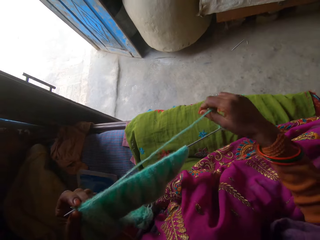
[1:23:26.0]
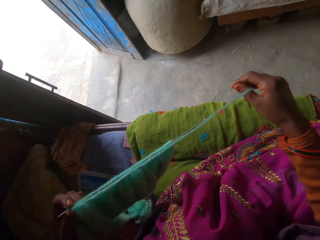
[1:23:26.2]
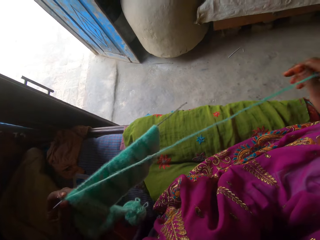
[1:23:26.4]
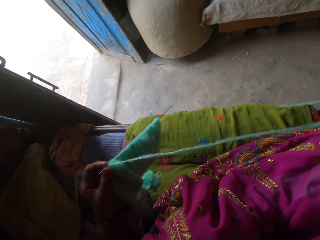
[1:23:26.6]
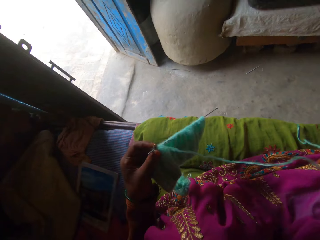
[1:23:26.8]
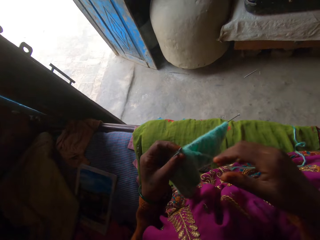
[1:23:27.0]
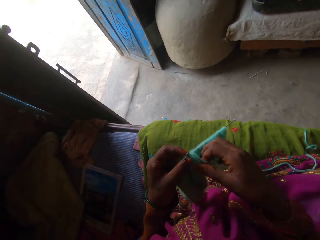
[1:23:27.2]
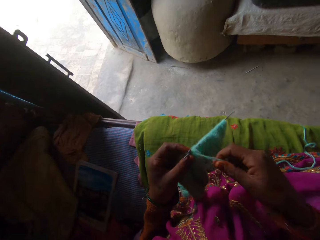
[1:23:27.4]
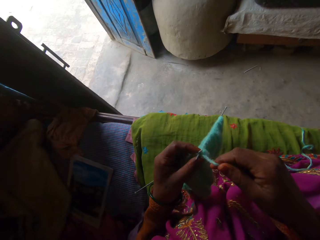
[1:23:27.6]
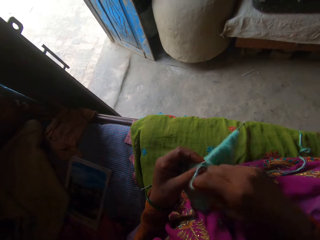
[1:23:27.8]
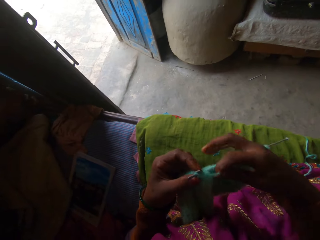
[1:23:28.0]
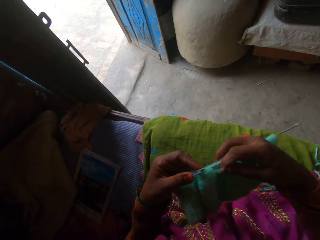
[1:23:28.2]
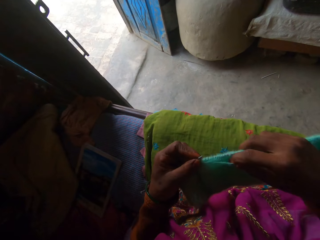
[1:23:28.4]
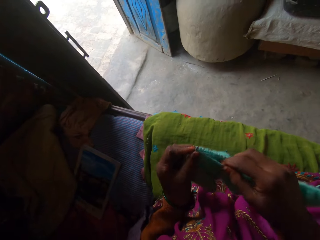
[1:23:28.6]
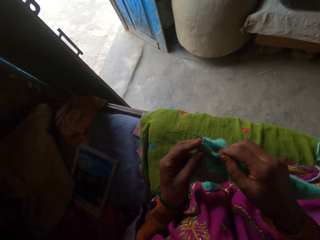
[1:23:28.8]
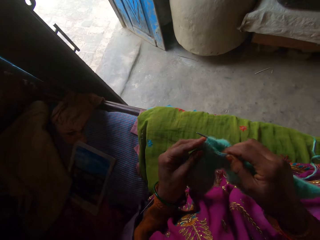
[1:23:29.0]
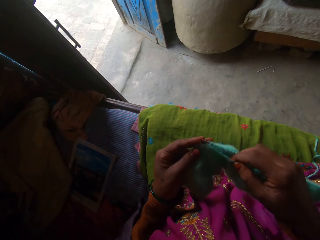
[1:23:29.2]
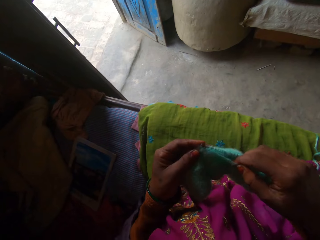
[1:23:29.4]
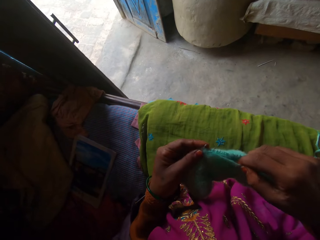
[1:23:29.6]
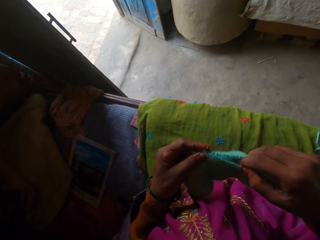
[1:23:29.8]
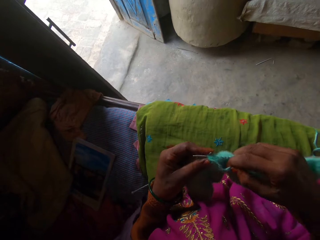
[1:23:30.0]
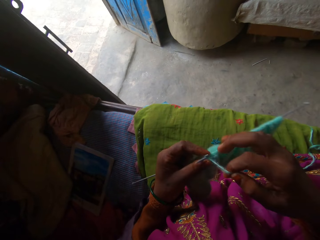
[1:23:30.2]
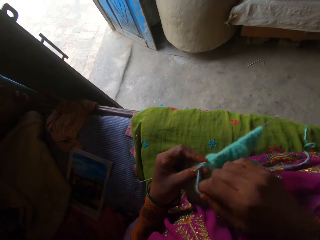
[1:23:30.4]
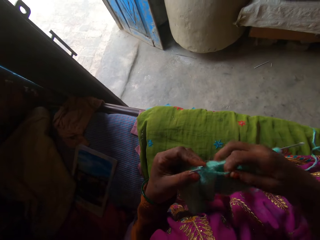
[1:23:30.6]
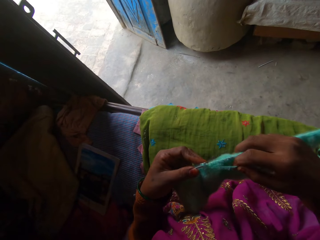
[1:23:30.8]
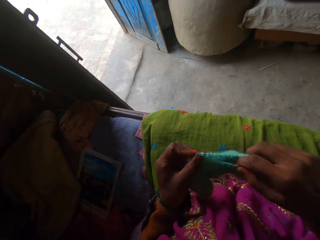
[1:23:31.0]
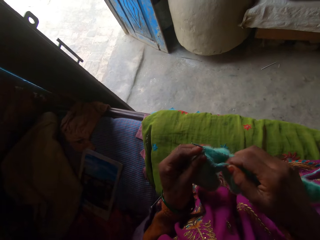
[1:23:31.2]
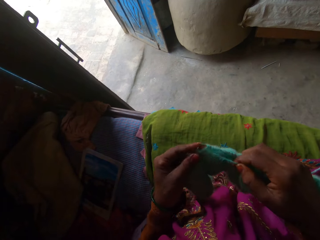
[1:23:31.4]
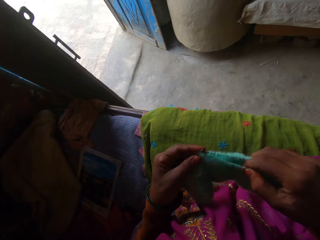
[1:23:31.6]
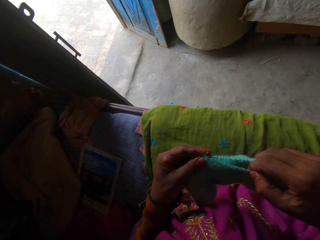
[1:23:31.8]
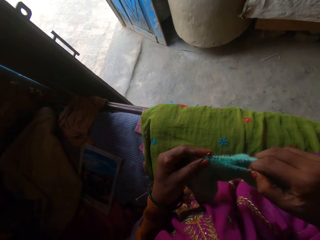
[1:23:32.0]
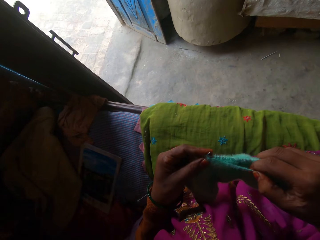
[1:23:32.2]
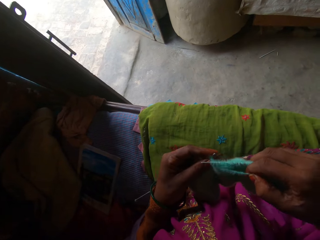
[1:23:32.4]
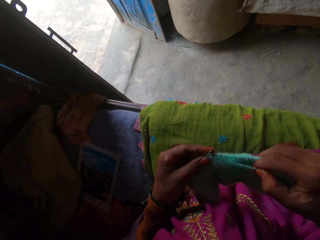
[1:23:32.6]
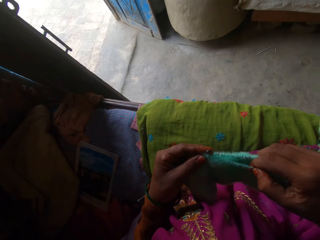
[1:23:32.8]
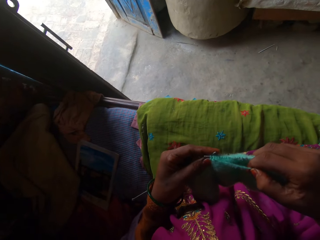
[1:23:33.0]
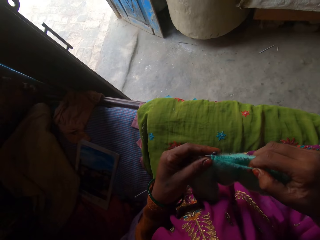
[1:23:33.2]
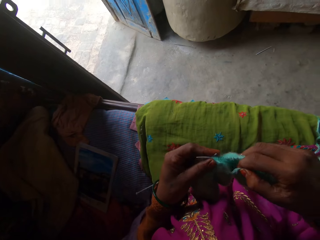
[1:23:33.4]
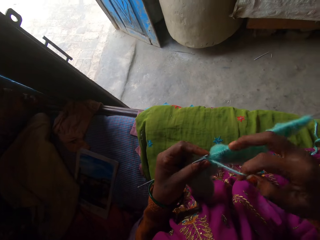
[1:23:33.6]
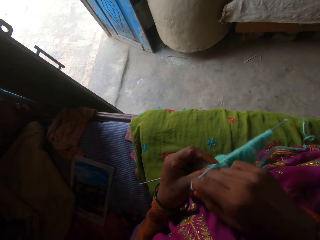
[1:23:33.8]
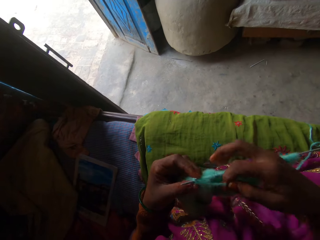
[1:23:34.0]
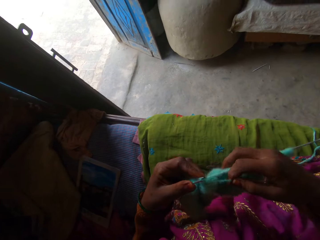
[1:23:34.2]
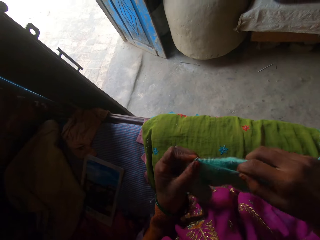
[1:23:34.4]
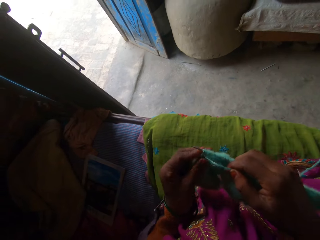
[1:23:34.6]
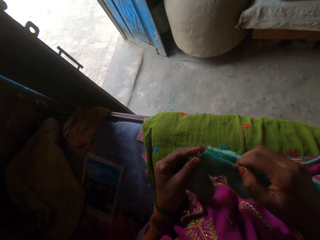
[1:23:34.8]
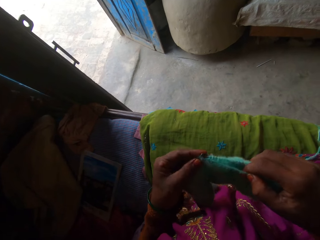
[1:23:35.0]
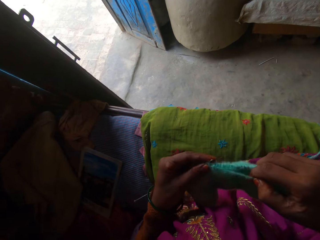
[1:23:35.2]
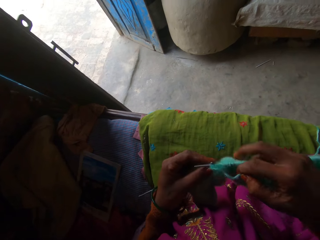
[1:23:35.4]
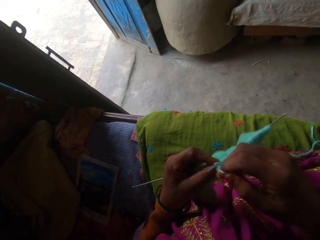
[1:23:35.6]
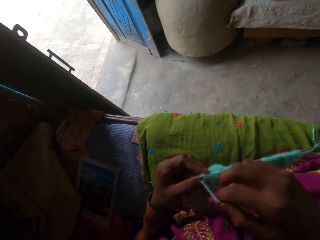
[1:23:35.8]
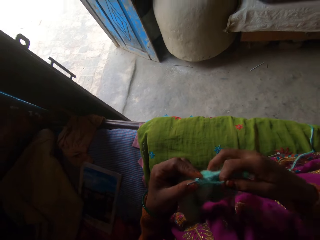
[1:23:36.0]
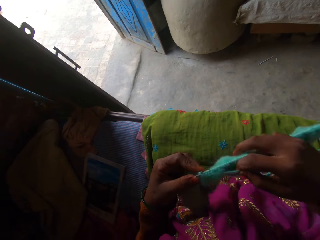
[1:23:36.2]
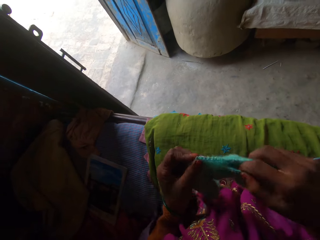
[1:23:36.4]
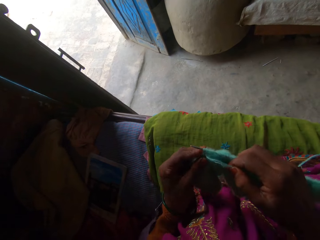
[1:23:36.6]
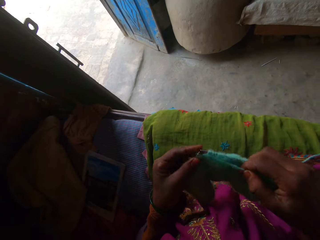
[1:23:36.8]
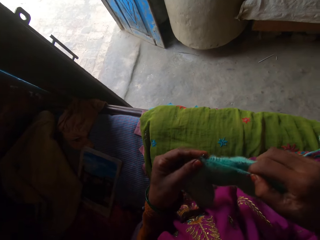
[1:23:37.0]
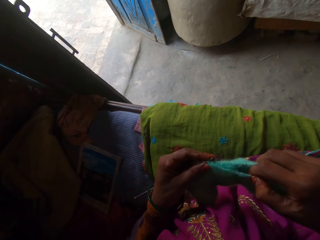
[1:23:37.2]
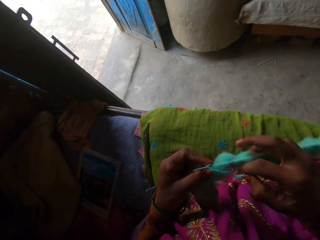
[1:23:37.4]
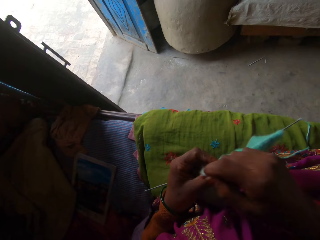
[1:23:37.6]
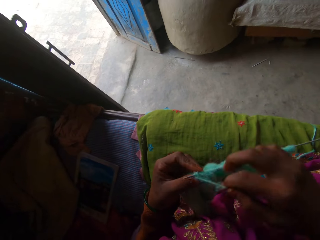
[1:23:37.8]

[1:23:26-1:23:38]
The camera wearer pulls the wool with her right hand. She adjusts the wool with her right hand. She crochets with the wool and the crocheting needles in her hands.

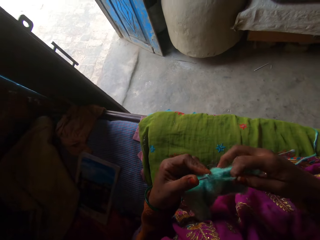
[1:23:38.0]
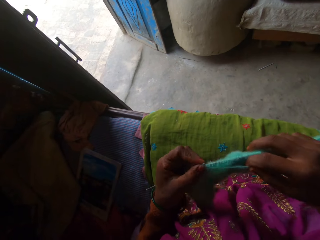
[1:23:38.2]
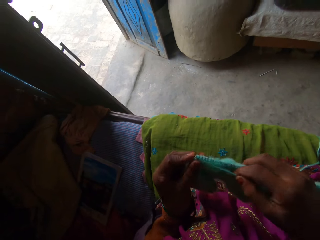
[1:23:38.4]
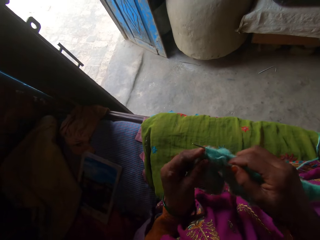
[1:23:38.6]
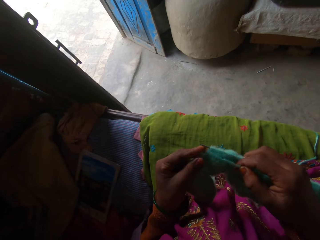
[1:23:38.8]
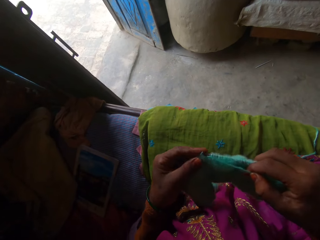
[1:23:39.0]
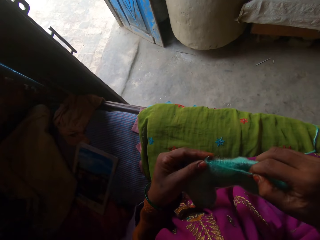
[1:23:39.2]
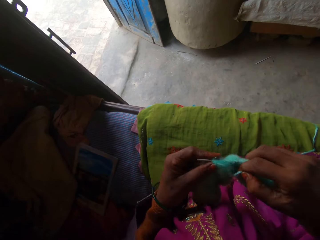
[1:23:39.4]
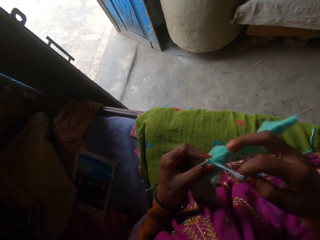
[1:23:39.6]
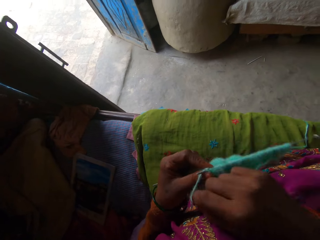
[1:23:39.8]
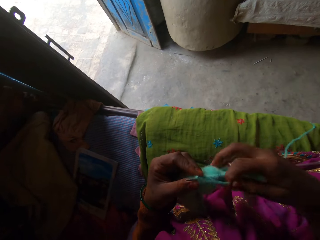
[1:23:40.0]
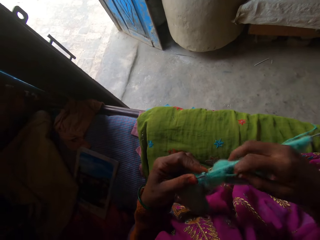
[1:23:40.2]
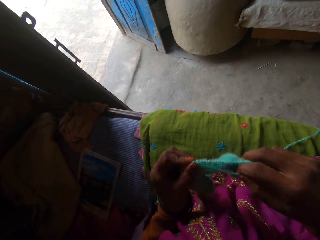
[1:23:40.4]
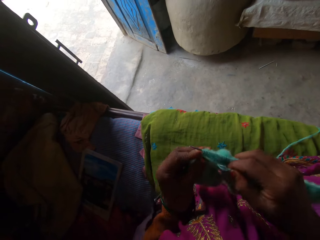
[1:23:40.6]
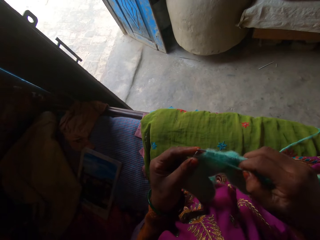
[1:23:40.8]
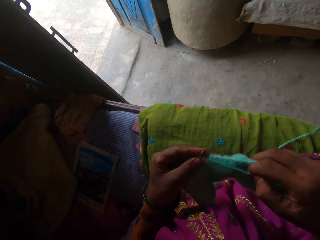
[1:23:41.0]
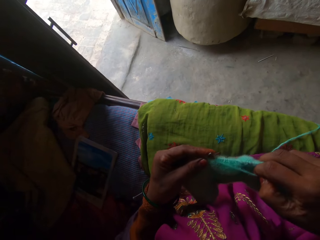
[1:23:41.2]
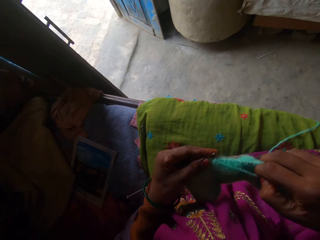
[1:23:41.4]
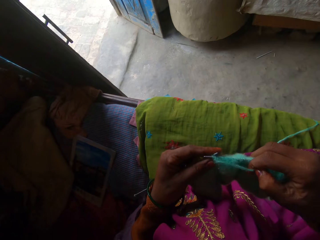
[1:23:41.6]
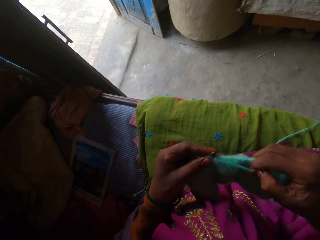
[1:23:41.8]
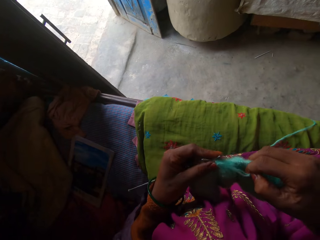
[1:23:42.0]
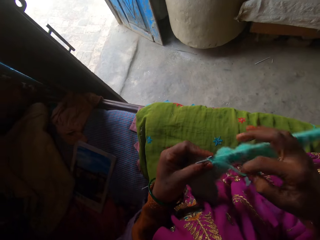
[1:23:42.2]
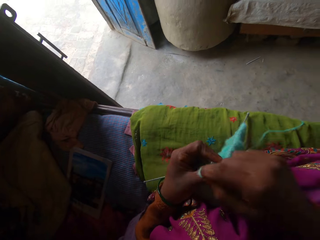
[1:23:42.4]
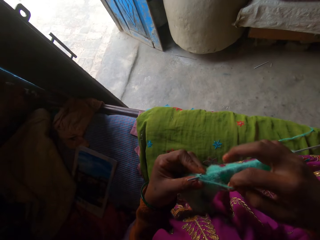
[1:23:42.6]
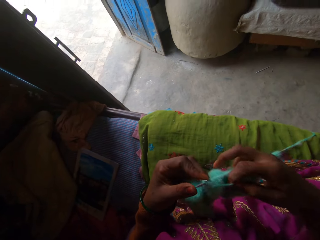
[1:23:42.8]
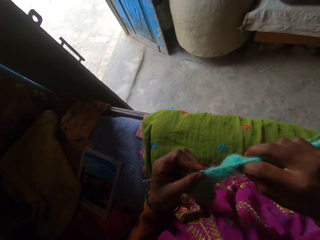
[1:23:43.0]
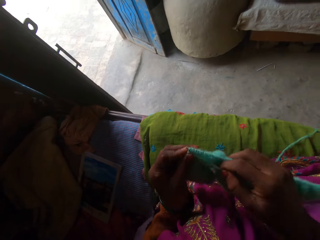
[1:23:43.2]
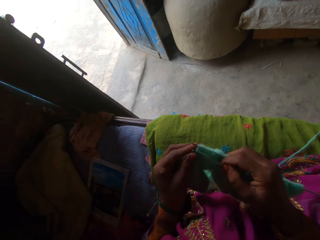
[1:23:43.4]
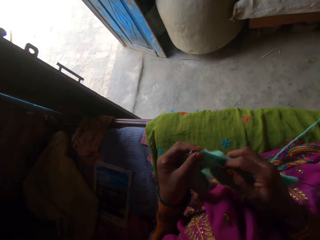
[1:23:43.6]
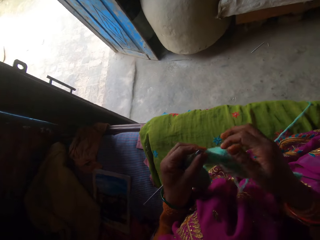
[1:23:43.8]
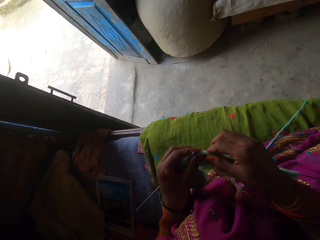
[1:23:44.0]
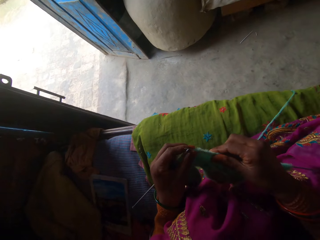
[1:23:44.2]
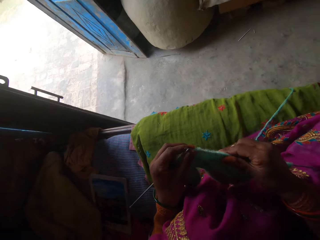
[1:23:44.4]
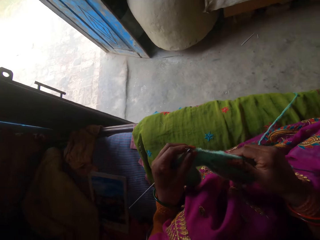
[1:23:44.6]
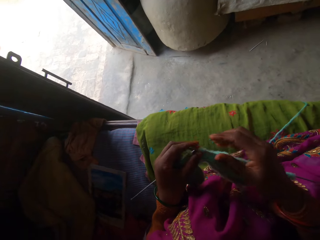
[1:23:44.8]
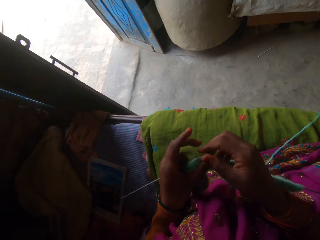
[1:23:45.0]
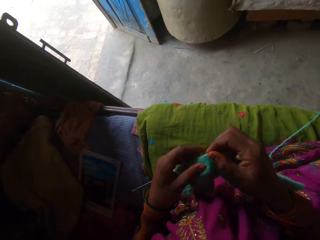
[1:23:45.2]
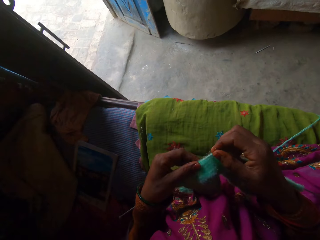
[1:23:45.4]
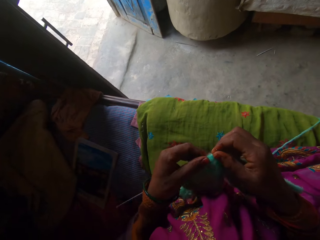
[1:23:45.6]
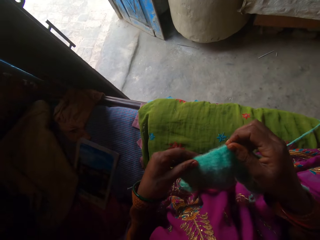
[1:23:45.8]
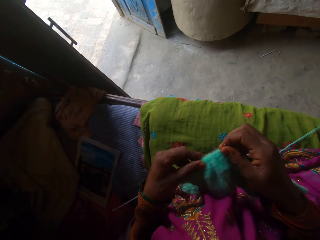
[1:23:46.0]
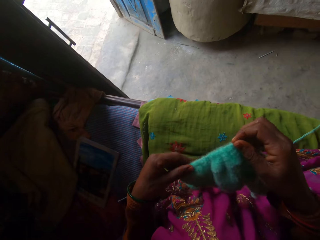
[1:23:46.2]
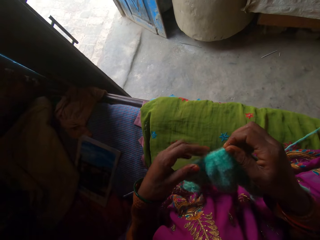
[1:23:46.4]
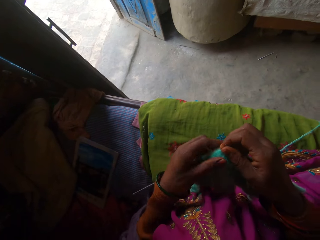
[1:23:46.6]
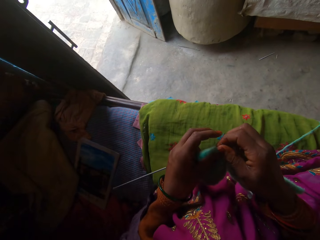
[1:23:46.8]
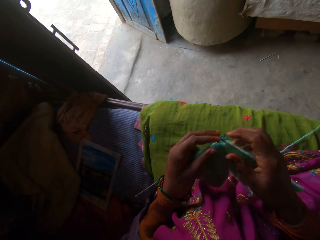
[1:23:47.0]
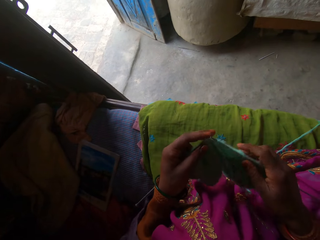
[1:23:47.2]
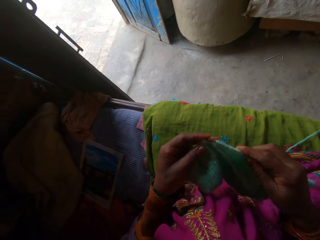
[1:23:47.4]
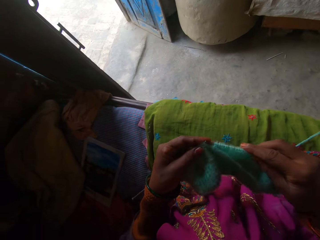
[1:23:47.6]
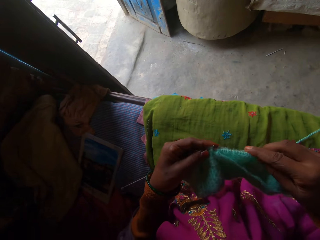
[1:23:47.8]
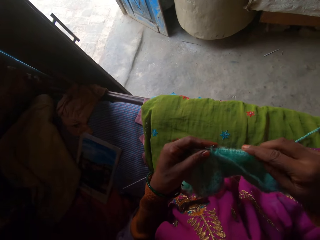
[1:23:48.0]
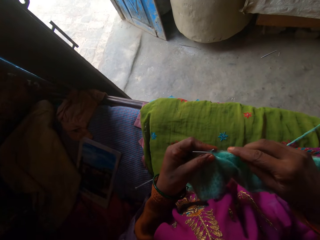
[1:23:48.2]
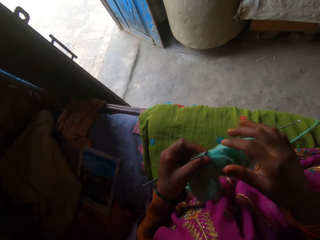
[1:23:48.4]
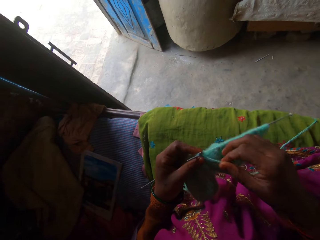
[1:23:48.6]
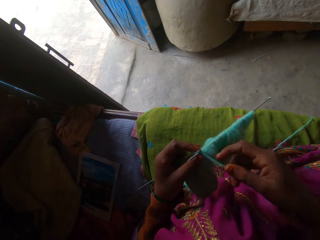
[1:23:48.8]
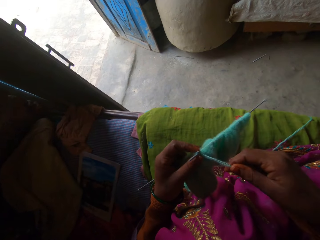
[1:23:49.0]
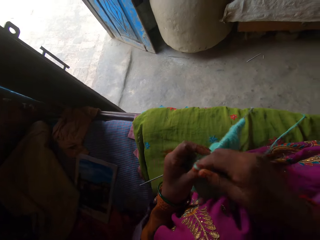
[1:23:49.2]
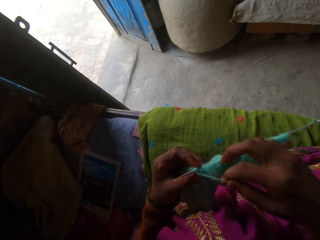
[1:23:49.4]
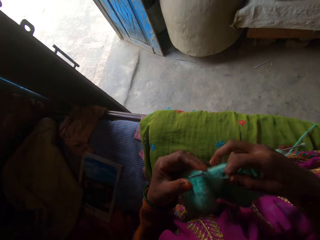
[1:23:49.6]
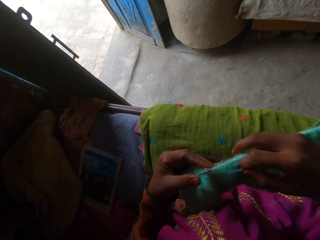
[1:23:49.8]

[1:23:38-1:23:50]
The camera wearer adjusts the crocheted cloth on the crochet with her right hand. She adjusts the crocheted cloth with her left hand. She pushes the fabric on the crochet. She holds the crocheting needles with her hands. She weaves the fabric. She adjusts the wool with her right hand.
